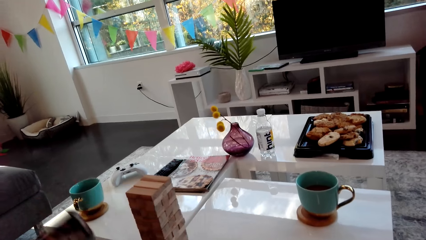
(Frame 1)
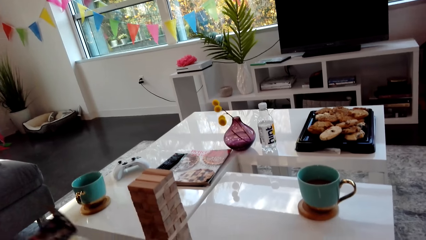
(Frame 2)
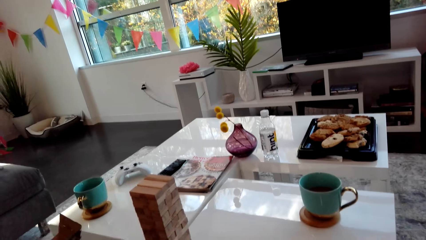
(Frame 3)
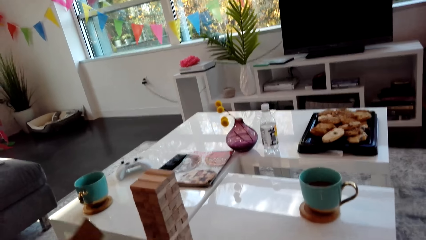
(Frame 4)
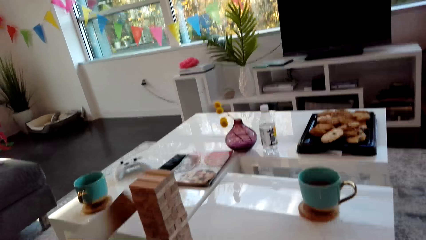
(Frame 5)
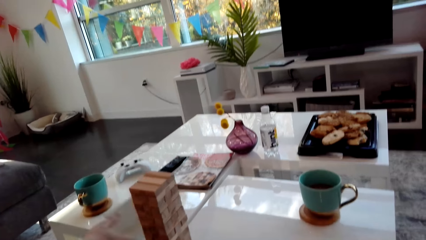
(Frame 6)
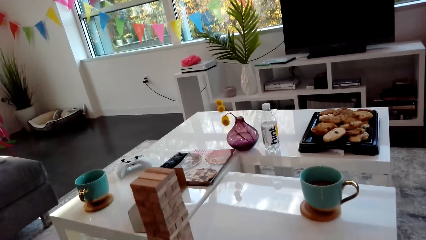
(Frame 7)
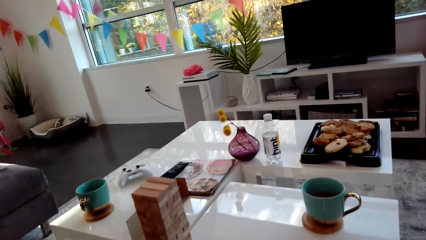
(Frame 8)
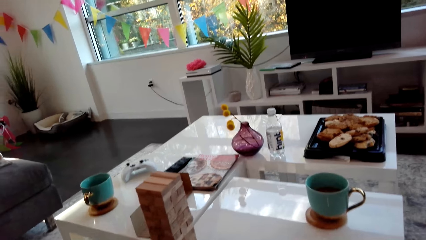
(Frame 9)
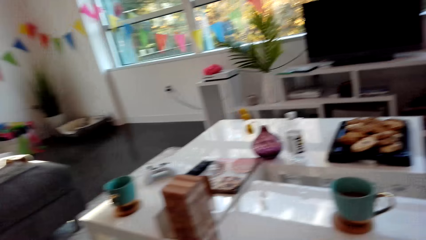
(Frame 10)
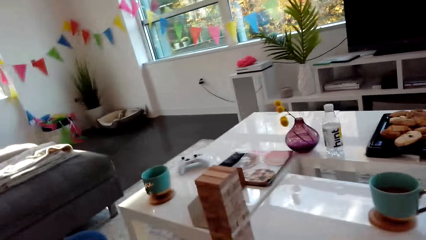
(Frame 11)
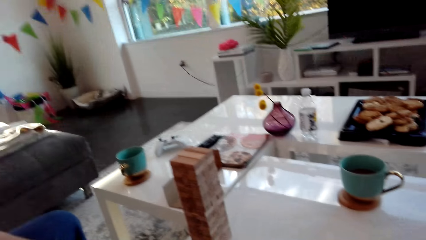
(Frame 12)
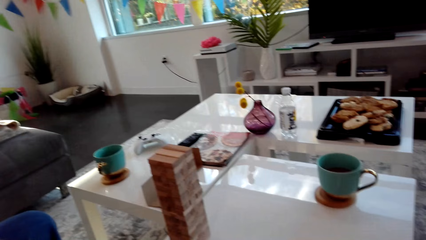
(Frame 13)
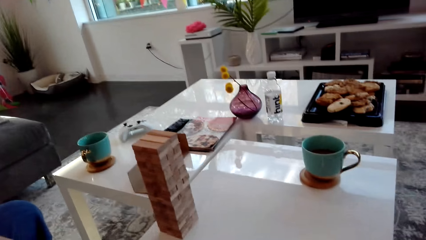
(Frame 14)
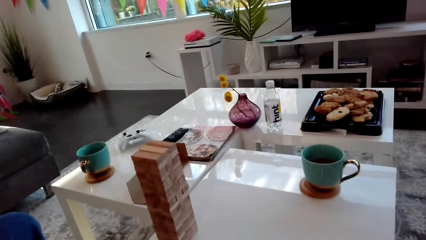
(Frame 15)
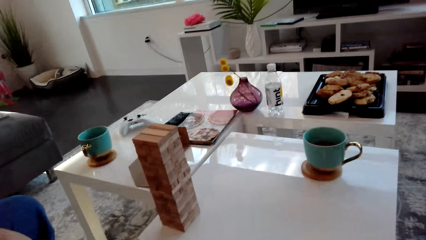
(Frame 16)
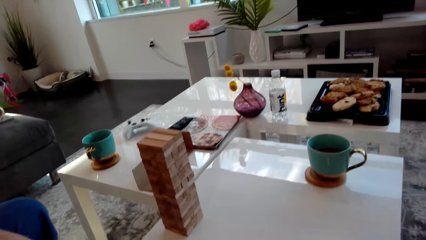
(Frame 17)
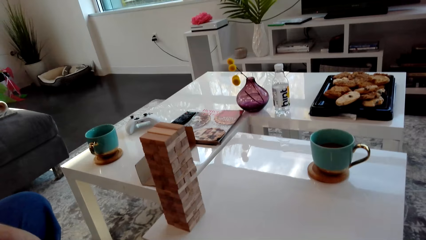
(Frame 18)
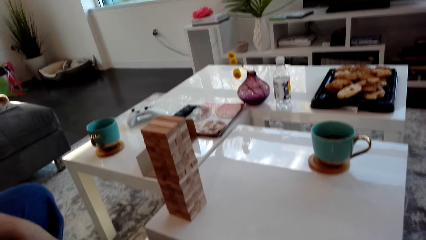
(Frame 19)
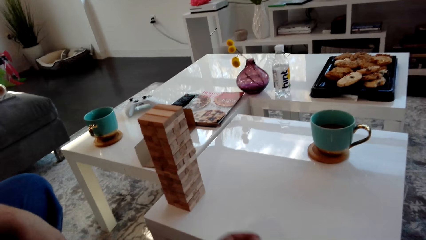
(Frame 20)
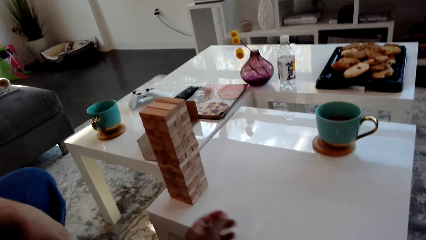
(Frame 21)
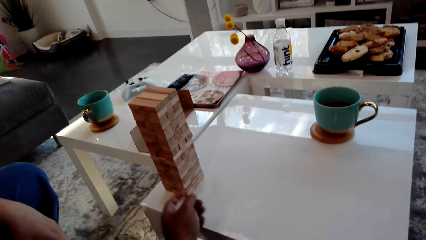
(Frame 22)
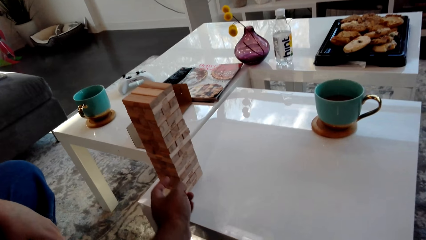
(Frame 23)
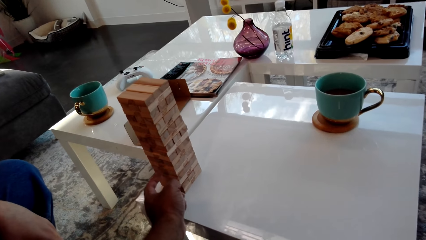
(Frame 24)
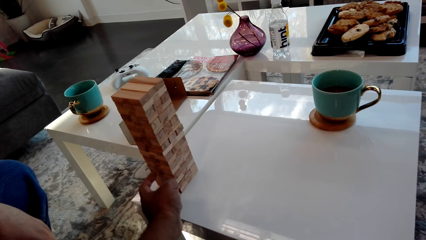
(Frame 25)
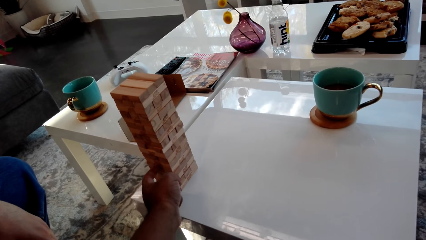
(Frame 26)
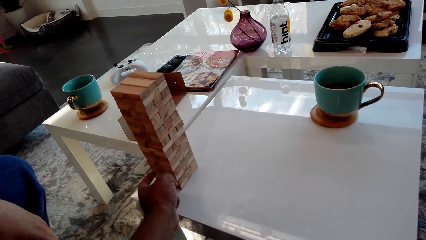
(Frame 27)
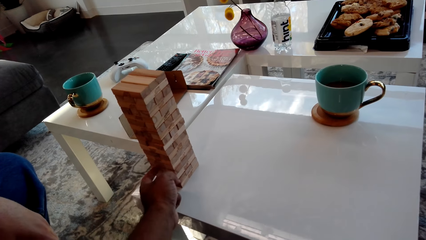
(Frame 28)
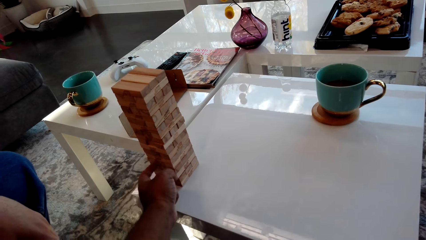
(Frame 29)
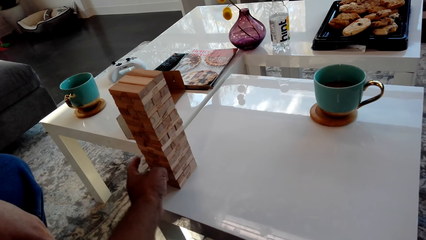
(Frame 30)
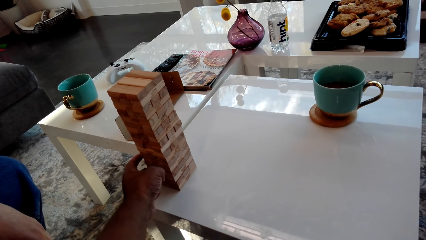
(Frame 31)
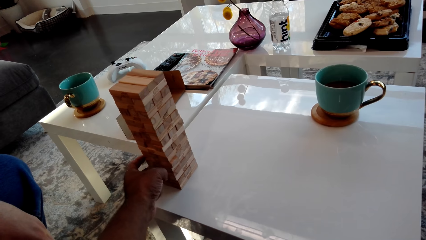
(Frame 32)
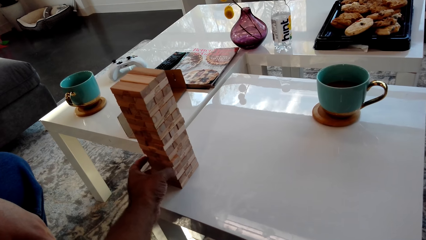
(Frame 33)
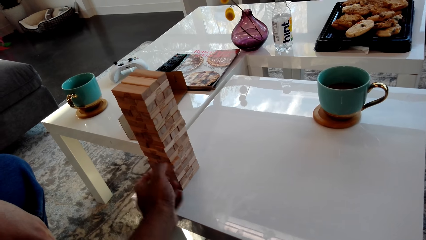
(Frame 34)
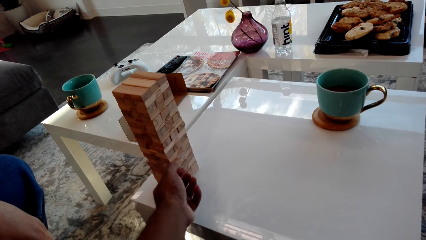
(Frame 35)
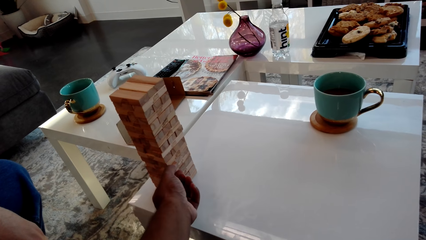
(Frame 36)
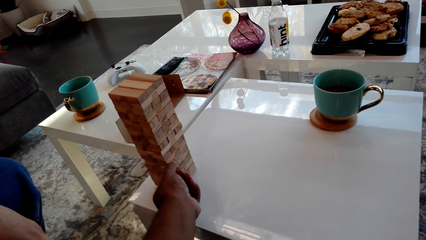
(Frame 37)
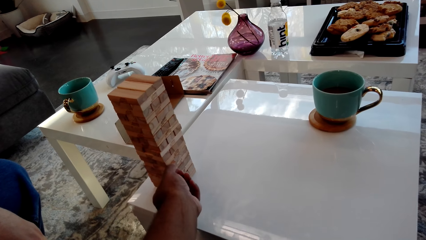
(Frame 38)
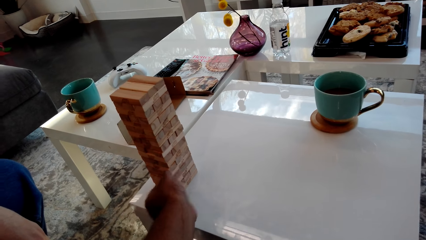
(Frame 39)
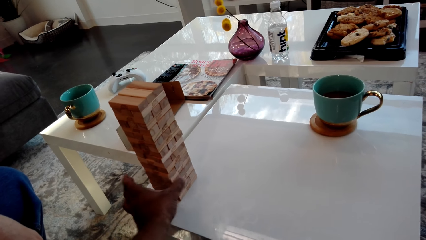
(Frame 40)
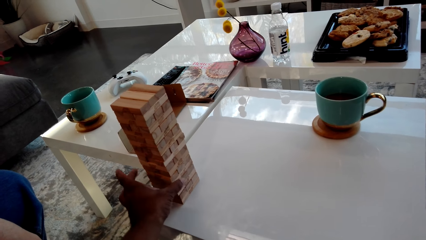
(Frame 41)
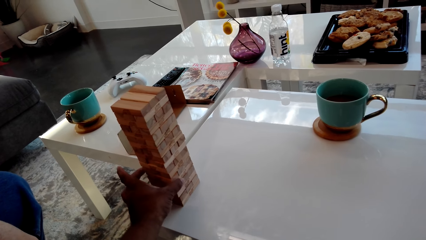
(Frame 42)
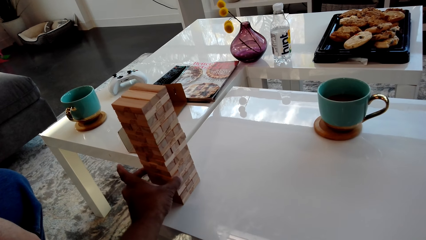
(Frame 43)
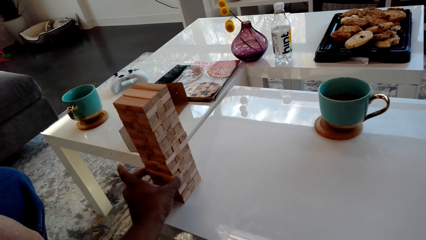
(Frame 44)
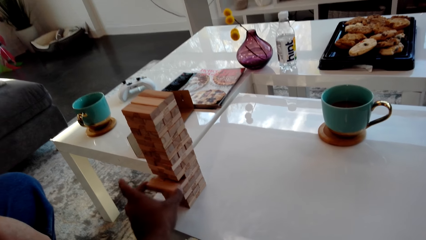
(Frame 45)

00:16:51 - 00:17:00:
A man removes the box. The man puts the box on the table and throws the box. The man speaks to the camera wearer. The camera wearer points at the blocks. They remove a wooden block from the block tower and speak to the man.

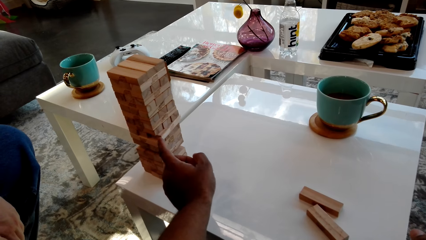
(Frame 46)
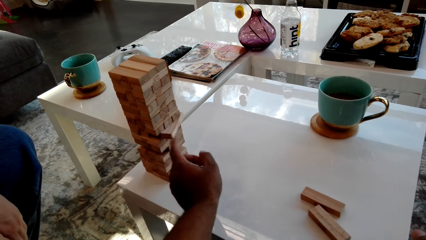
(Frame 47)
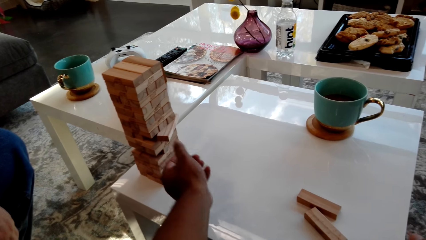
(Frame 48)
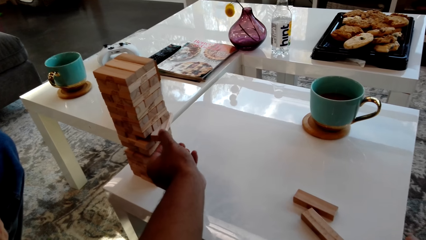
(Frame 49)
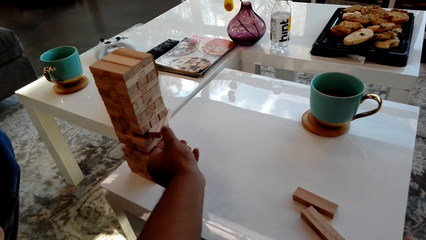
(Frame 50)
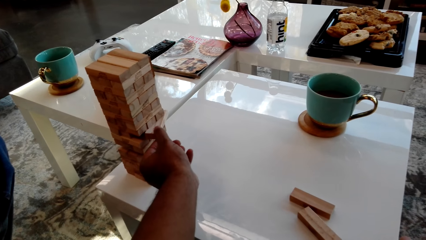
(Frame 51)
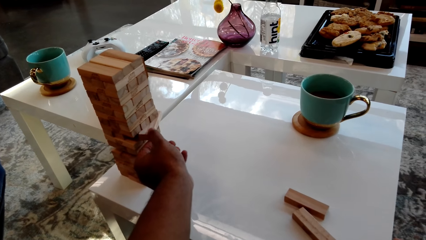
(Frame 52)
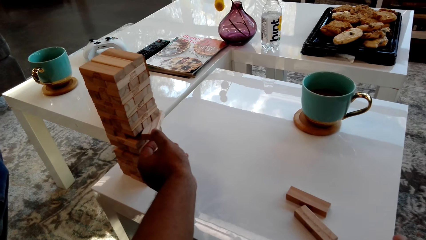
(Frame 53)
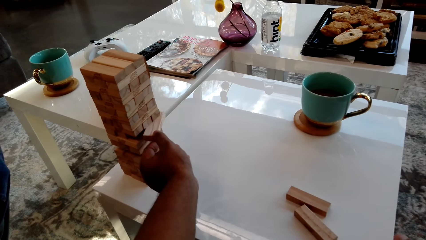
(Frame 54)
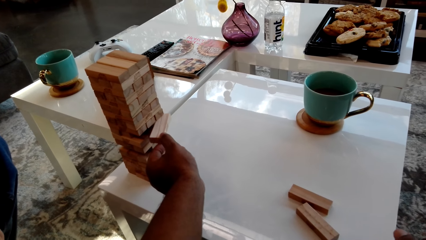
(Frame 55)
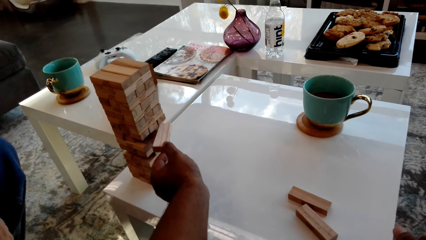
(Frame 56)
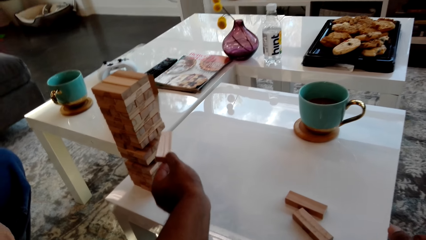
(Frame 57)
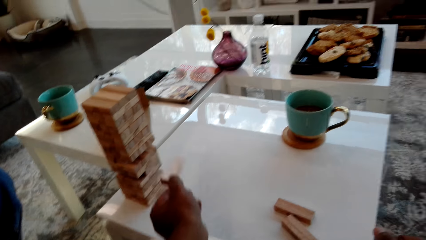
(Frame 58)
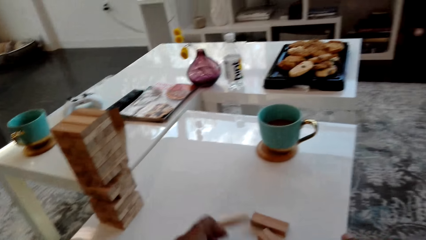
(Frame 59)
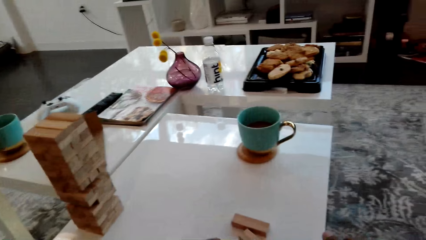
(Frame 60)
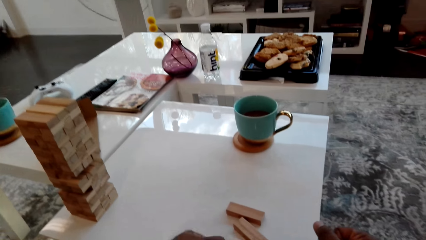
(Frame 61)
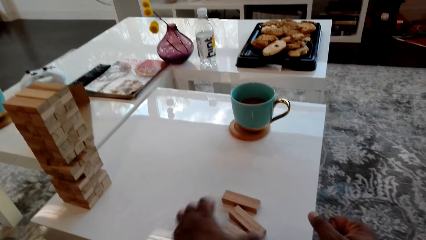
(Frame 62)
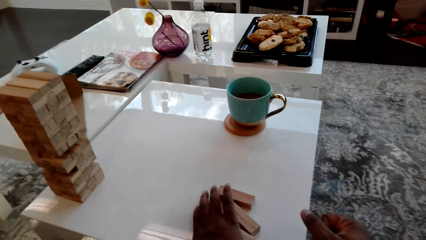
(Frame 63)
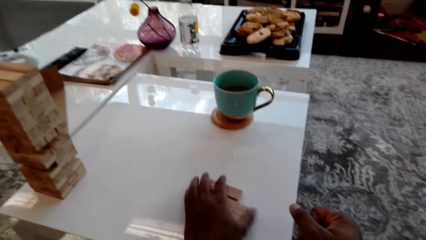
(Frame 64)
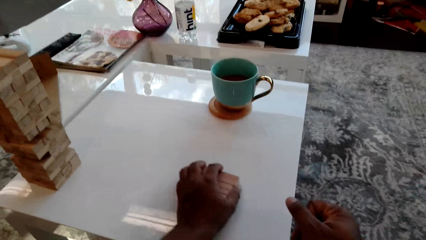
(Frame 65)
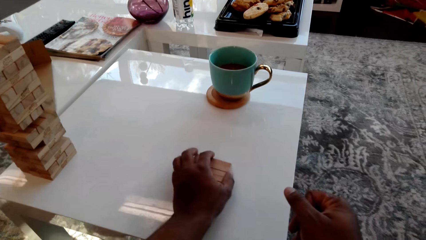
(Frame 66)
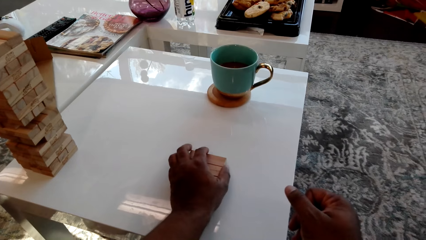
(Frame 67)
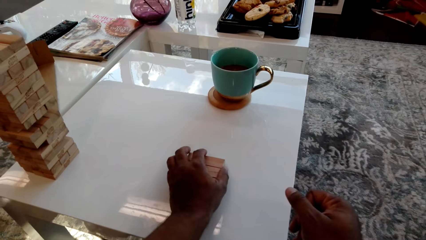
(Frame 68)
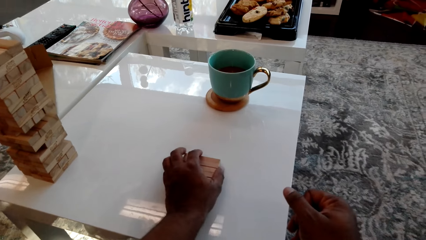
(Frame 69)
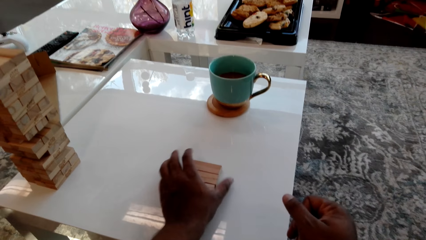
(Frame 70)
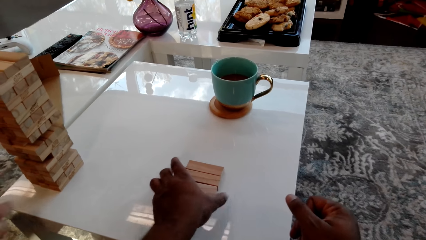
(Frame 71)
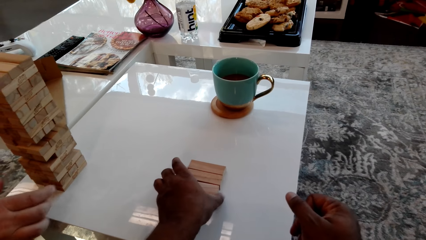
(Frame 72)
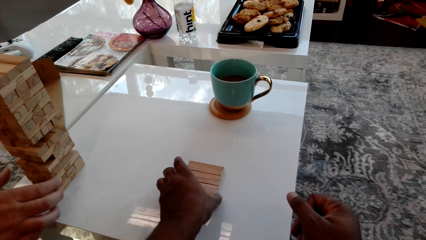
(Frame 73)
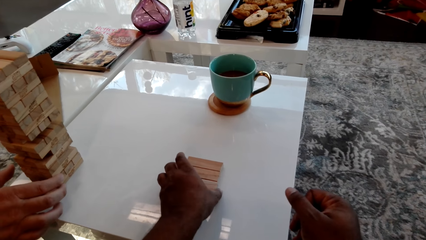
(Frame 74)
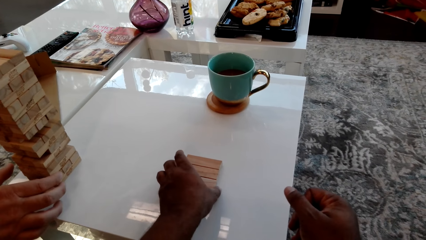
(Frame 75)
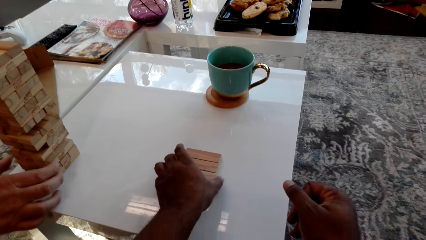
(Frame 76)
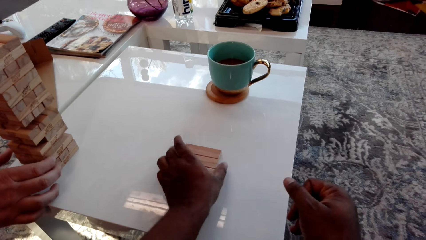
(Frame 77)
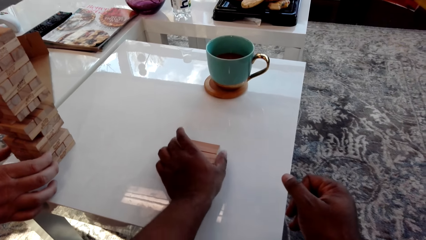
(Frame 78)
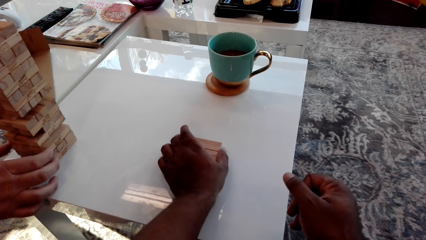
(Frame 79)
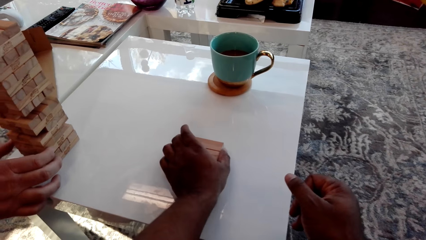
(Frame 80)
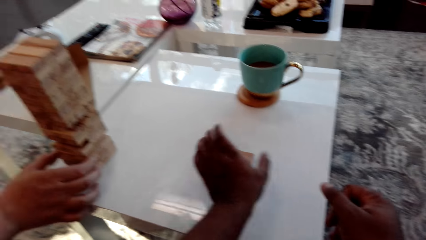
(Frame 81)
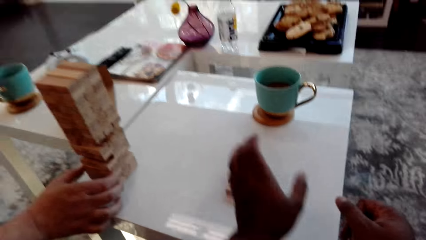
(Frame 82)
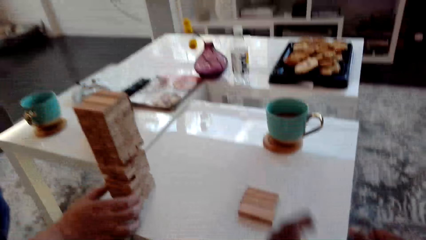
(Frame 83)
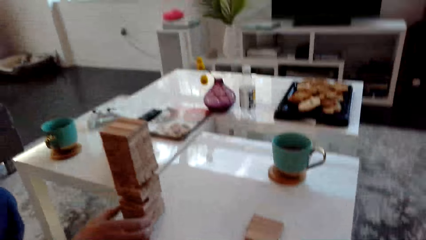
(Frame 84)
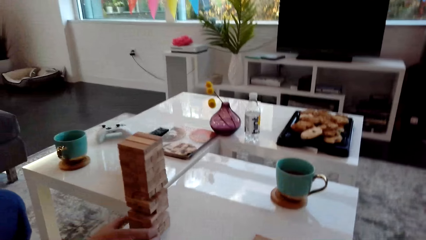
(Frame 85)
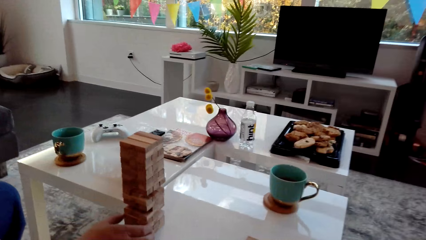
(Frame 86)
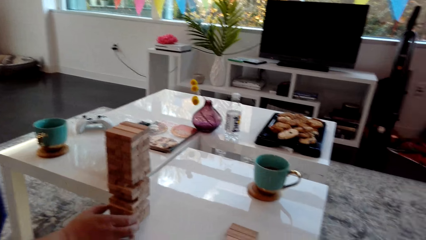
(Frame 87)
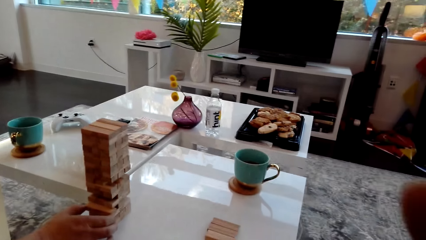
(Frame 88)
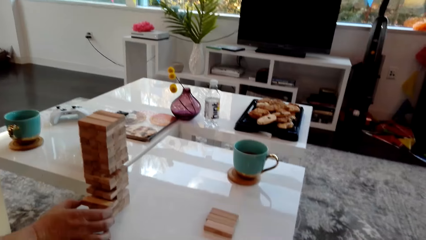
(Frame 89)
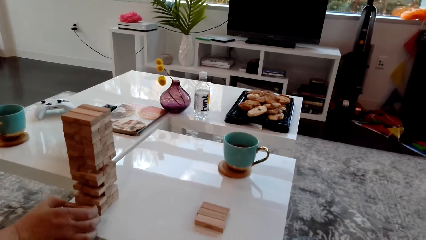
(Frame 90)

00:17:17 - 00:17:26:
The camera wearer removes a wooden block from the block tower. They put the wooden block on the table. They assemble the wooden blocks on the table and push the blocks. A man removes a wooden block from the block tower.
